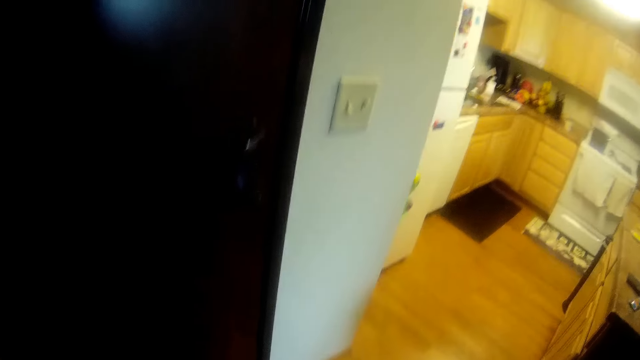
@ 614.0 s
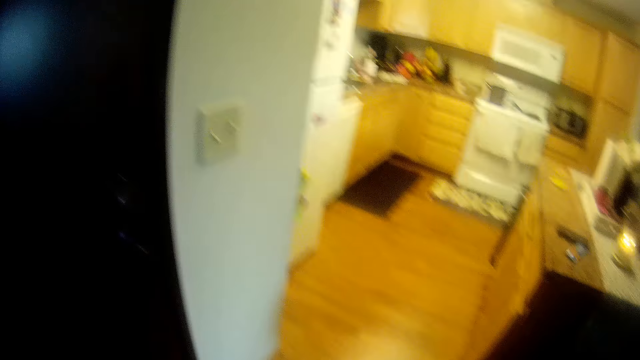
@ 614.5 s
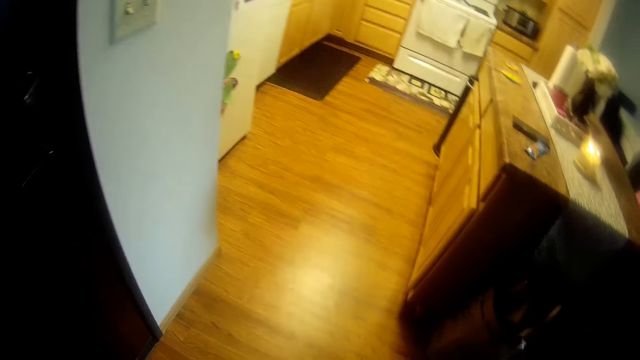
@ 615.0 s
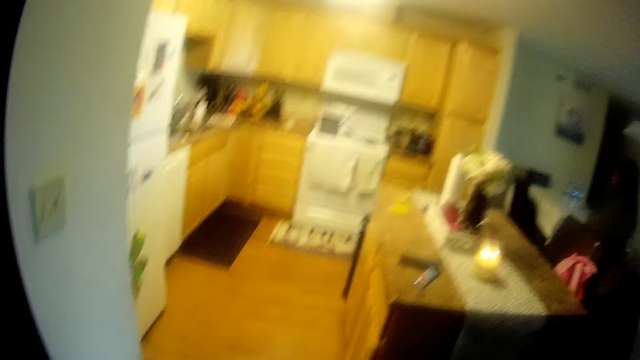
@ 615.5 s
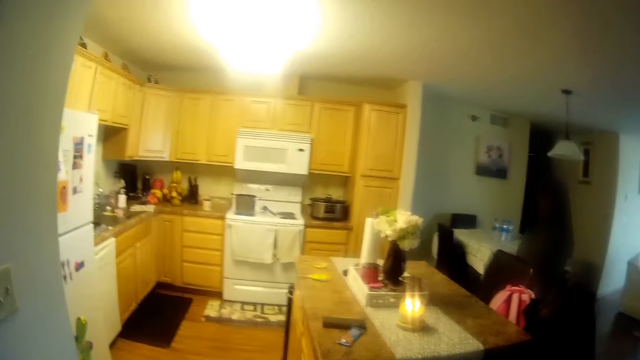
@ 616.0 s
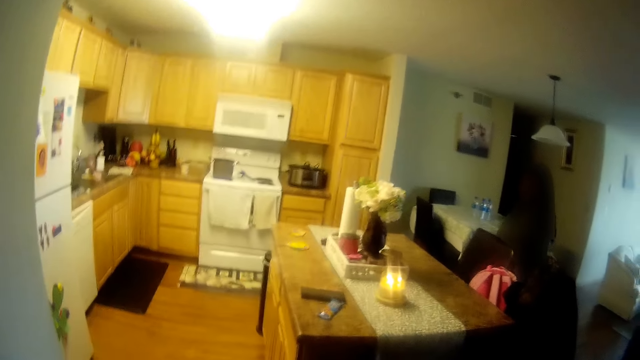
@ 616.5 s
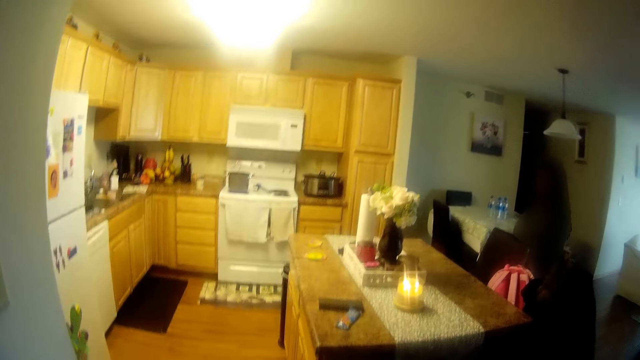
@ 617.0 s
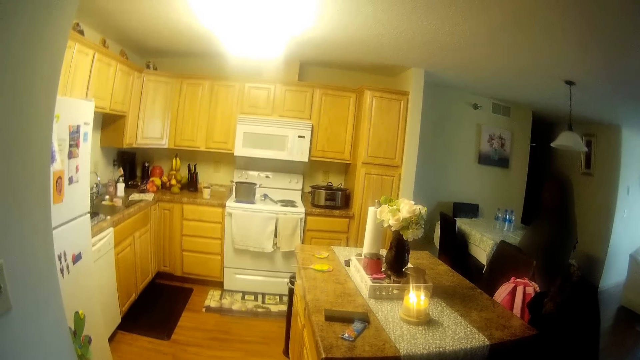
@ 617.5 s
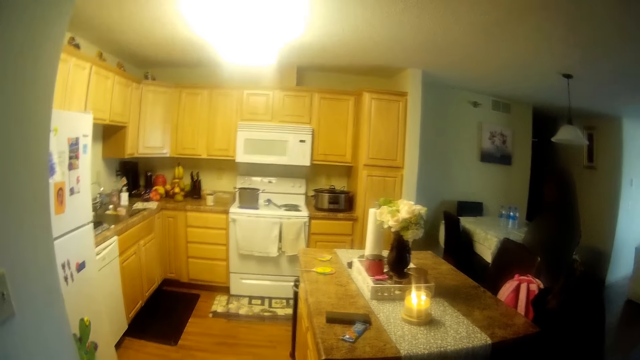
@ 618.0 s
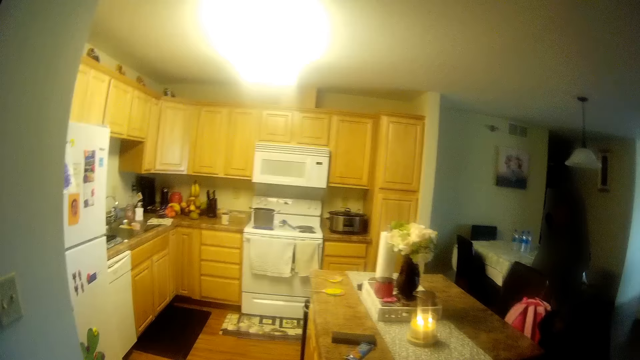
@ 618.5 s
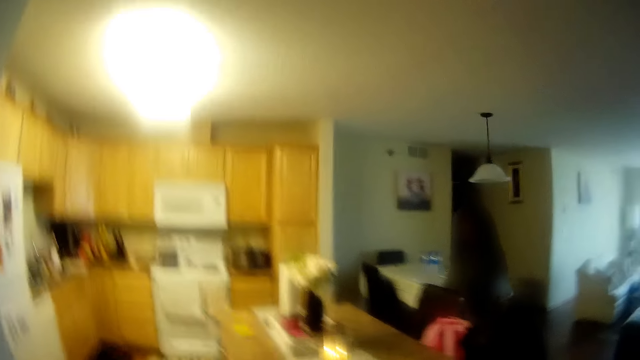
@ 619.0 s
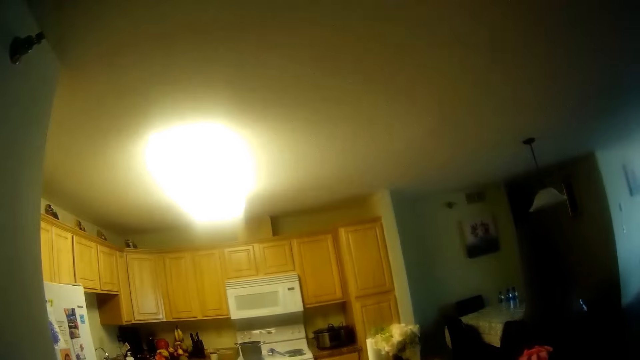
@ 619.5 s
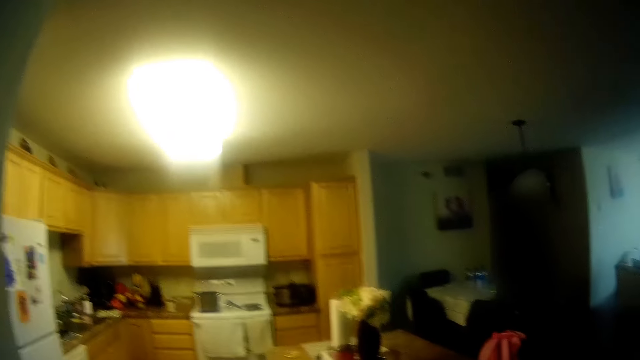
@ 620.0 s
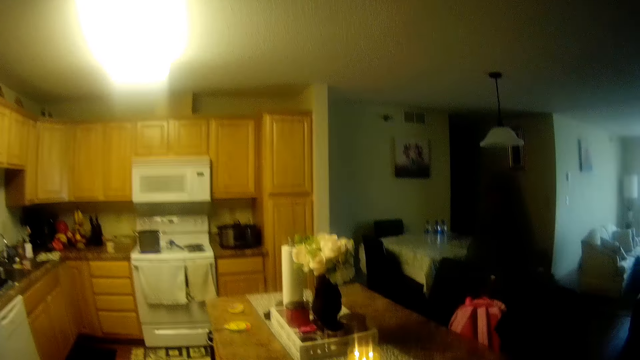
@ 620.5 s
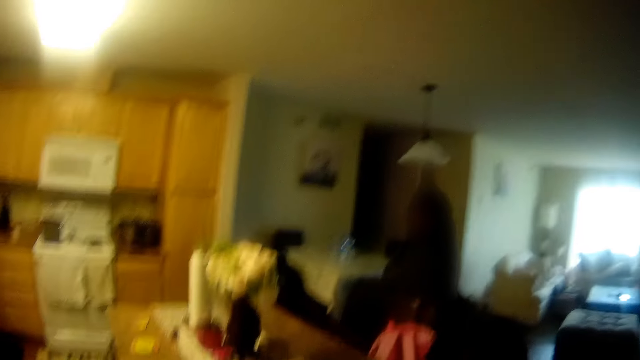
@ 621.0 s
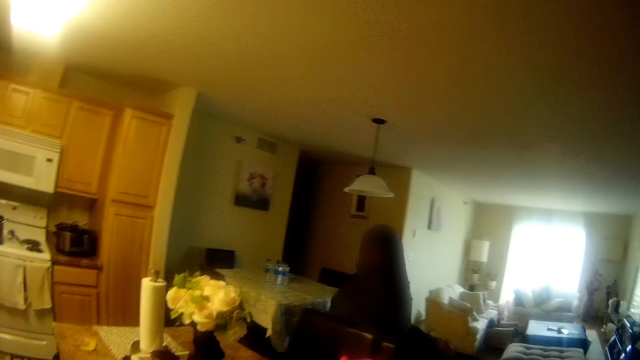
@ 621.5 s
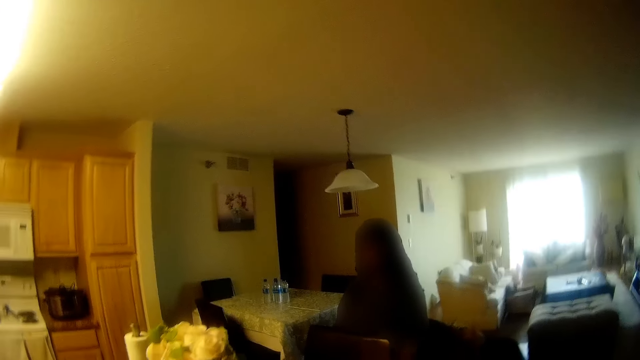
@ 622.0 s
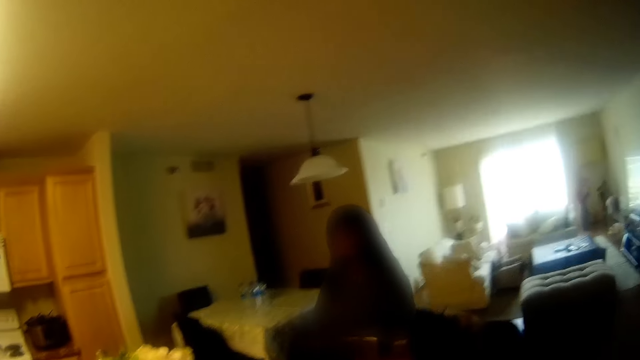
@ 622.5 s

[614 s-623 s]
The camera wearer talks to a woman. They wave their right hand. They wave their left hand.

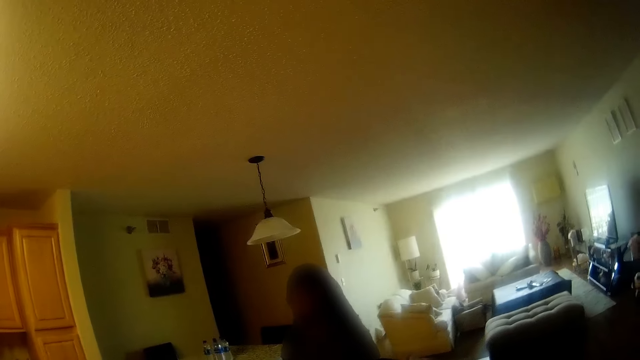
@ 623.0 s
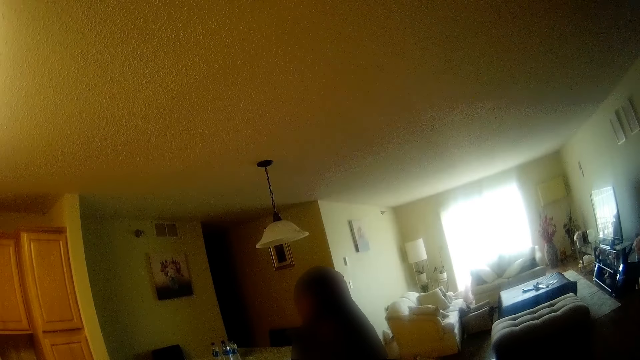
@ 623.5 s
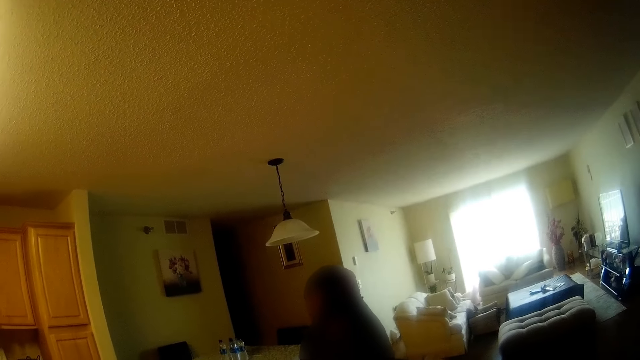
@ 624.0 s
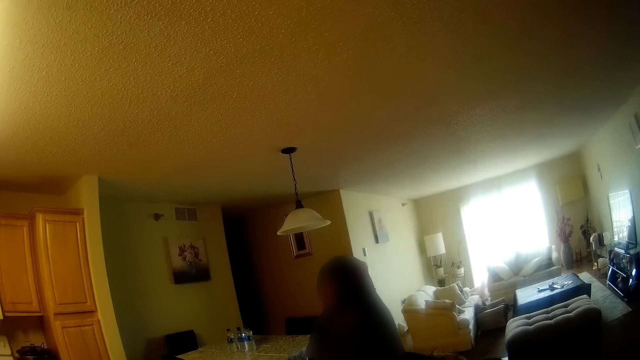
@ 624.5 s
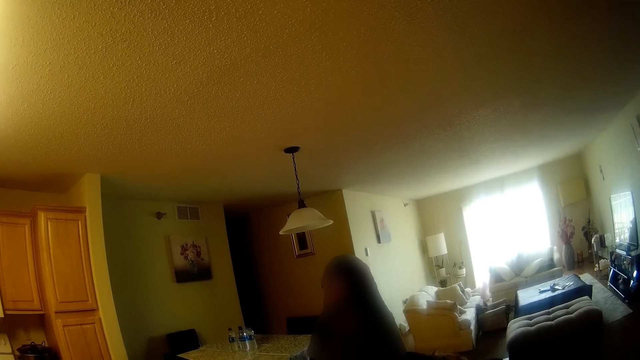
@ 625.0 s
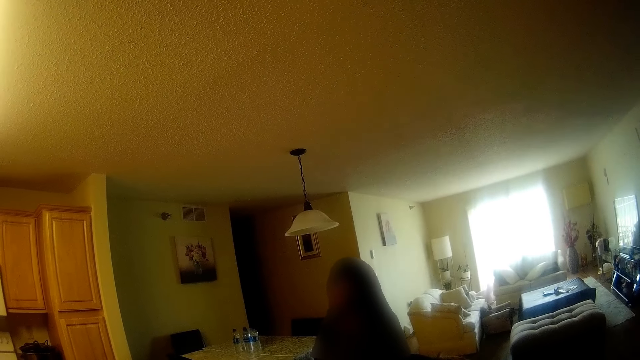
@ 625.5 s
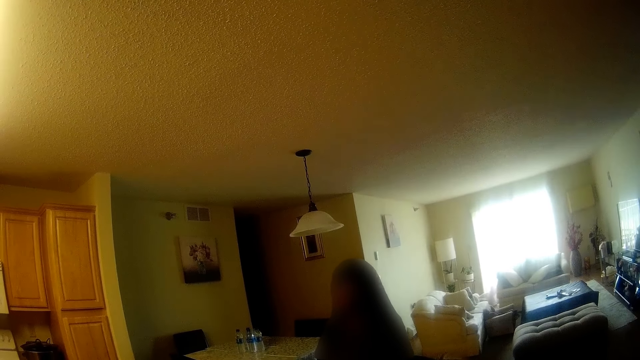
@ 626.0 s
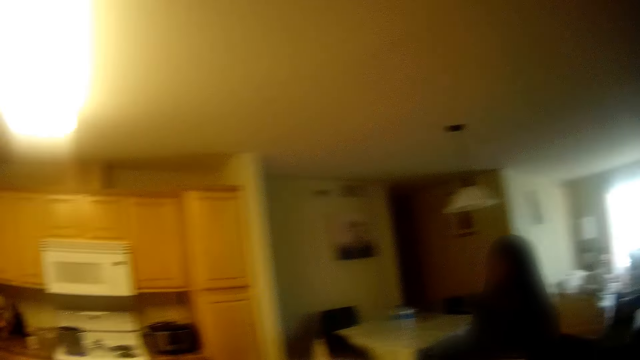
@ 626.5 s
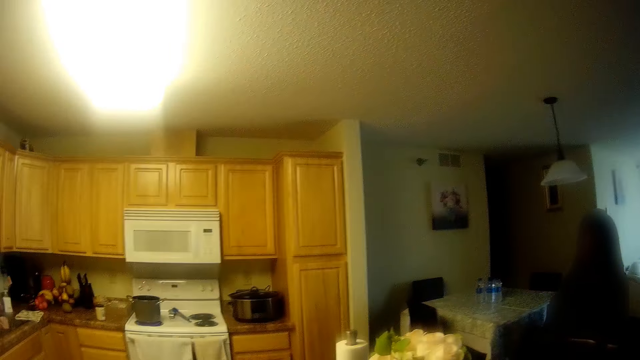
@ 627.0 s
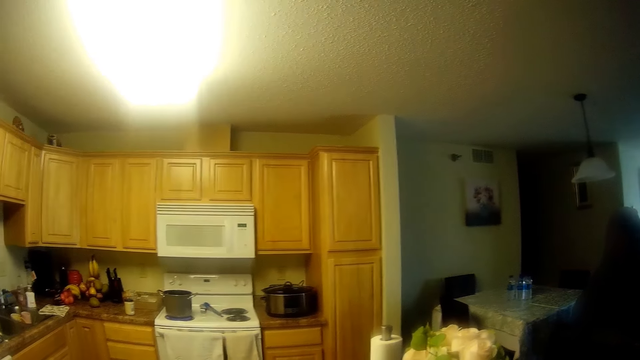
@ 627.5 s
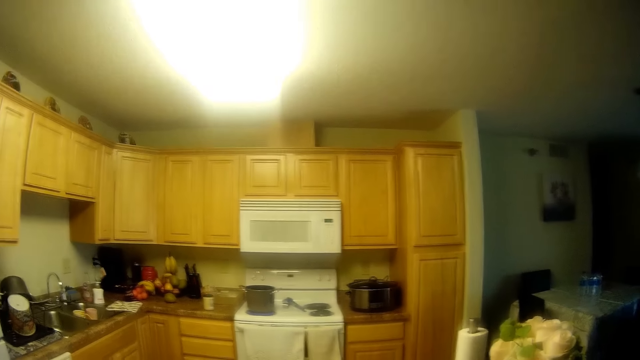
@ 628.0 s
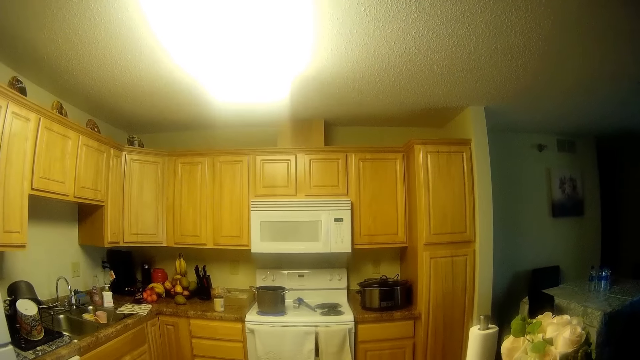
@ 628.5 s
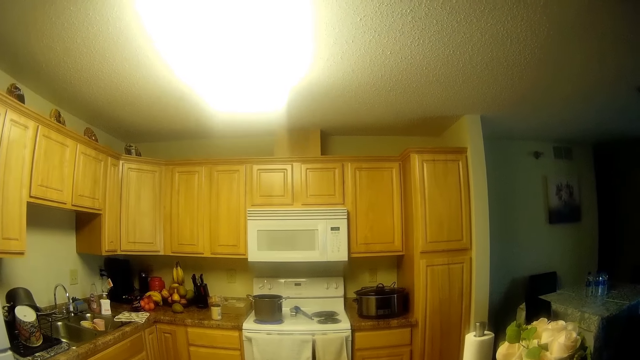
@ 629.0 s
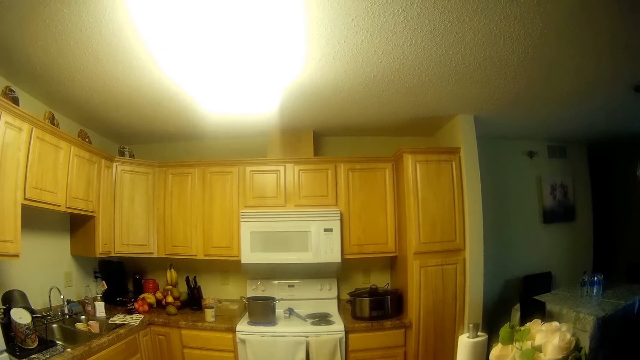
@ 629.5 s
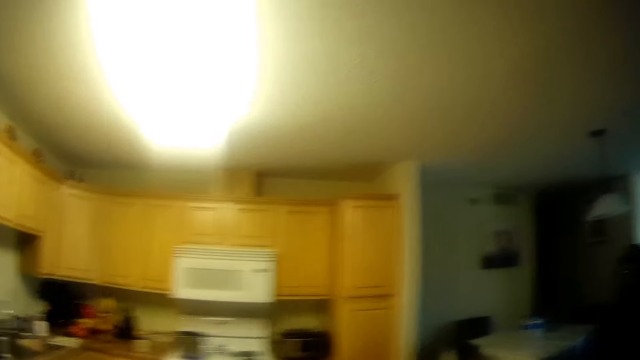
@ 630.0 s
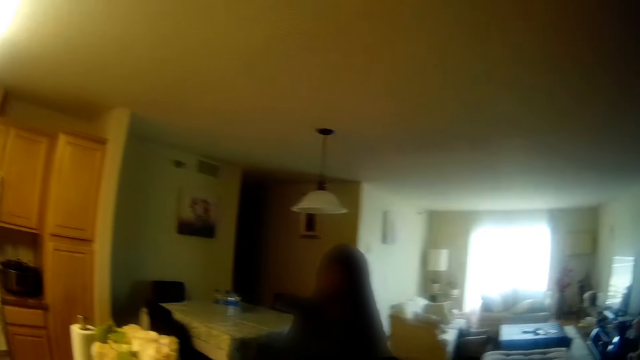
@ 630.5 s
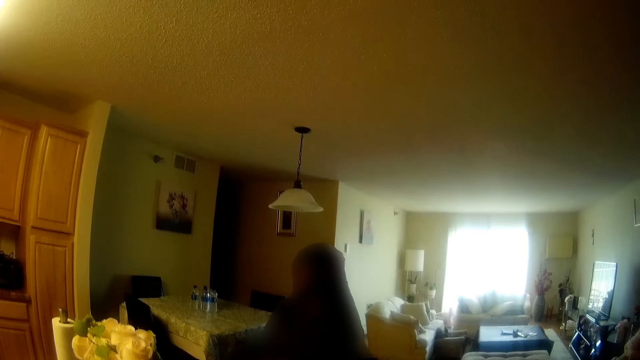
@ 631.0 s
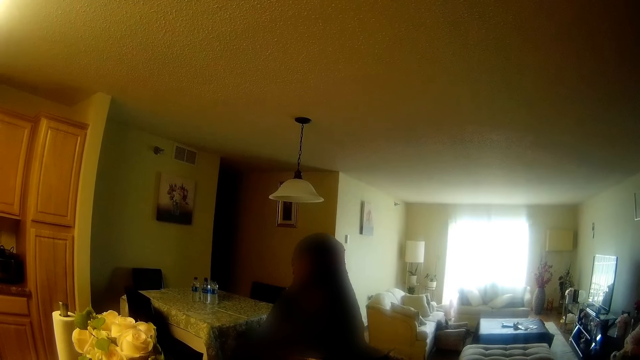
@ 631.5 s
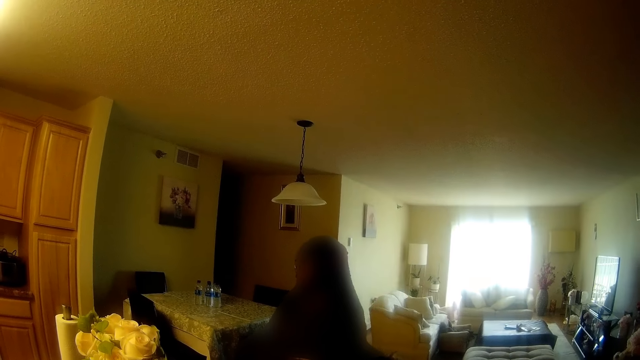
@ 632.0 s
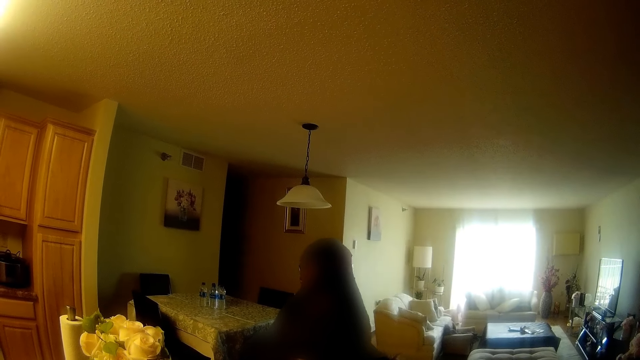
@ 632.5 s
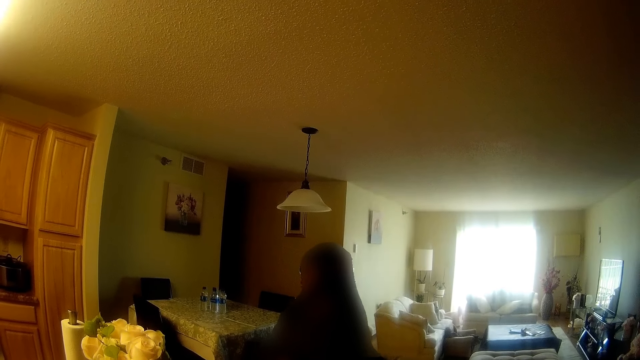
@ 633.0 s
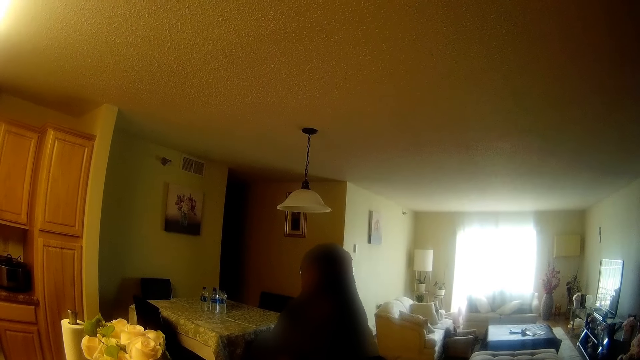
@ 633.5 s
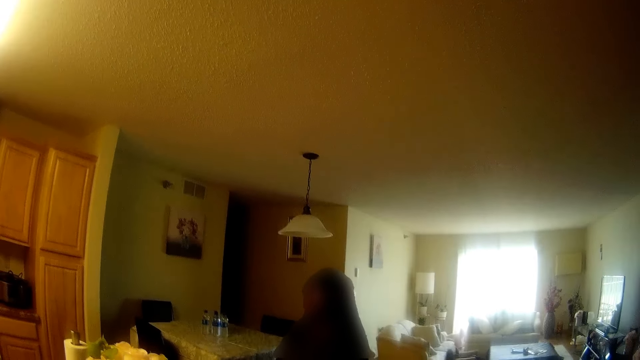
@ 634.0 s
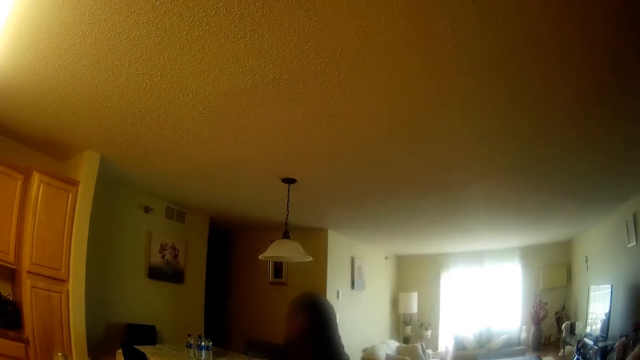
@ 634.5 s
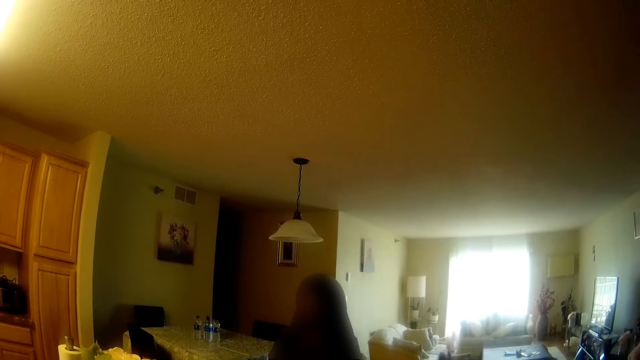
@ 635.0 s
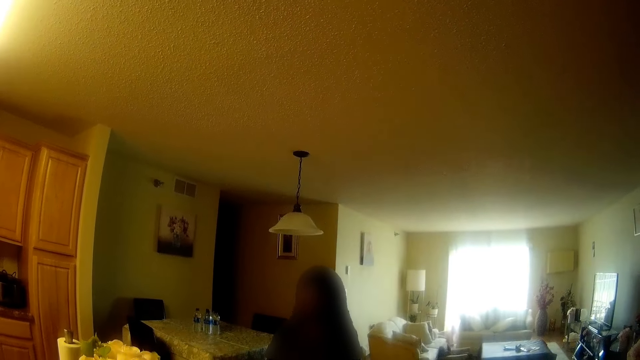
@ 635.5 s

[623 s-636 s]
A woman talks to the camera wearer. The camera wearer looks around. They talk to the woman. They look at the woman. The woman talks at the same time with the camera wearer.
